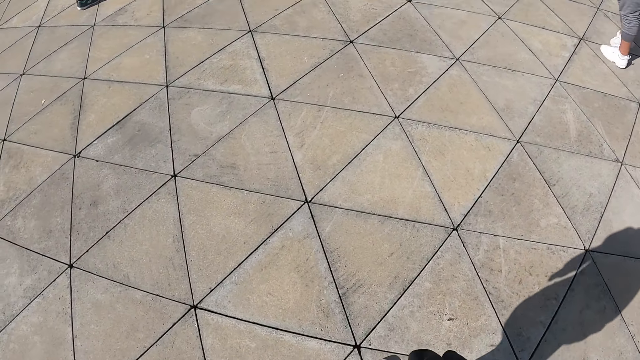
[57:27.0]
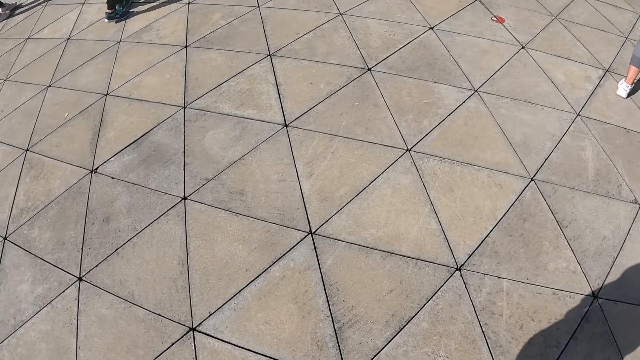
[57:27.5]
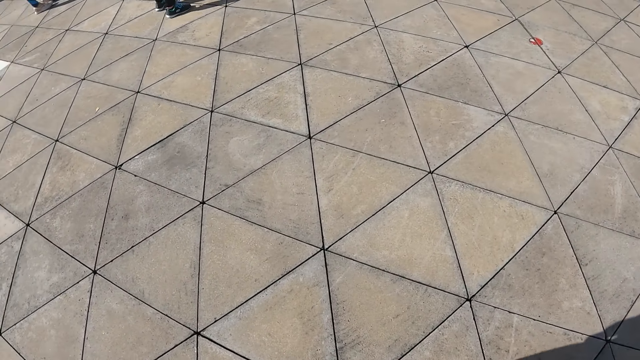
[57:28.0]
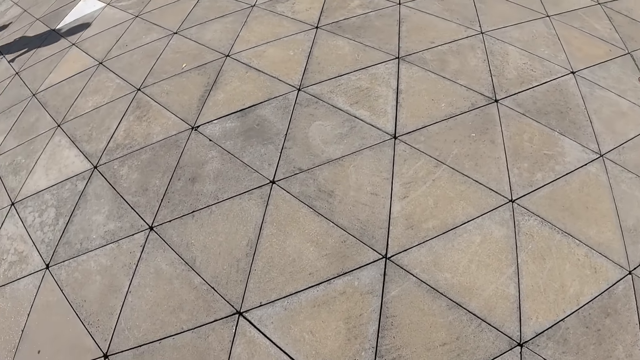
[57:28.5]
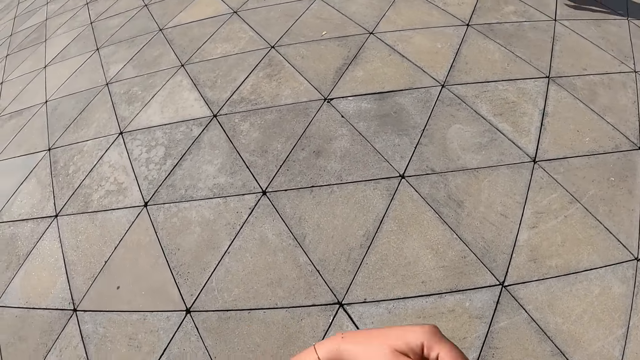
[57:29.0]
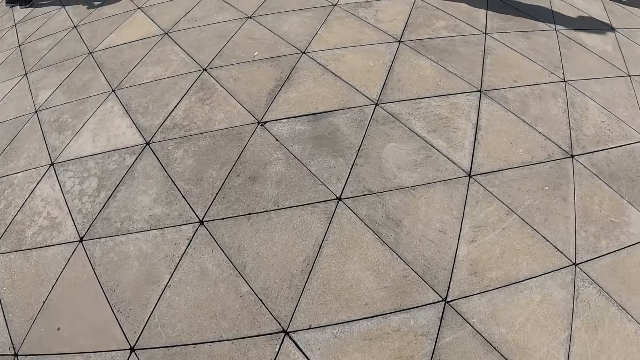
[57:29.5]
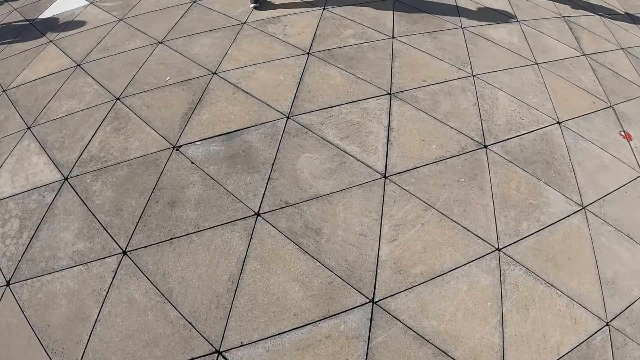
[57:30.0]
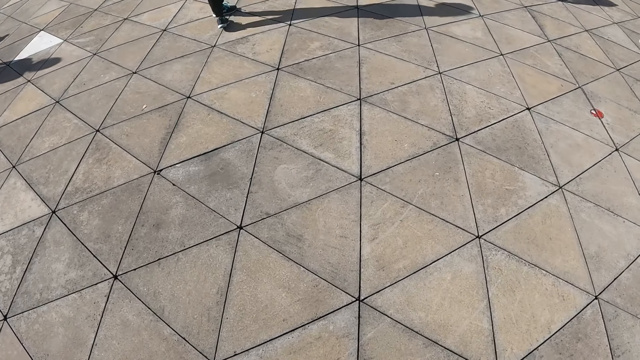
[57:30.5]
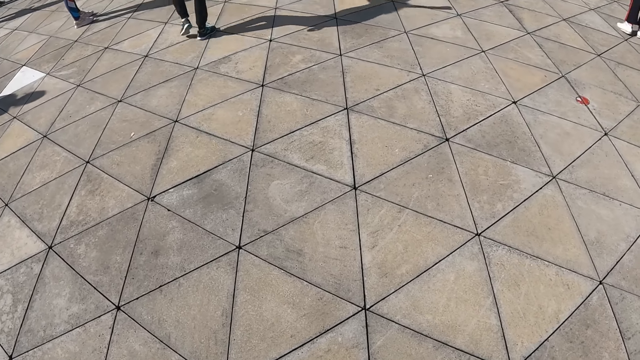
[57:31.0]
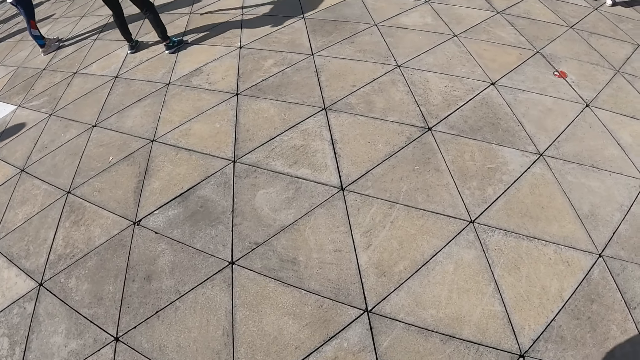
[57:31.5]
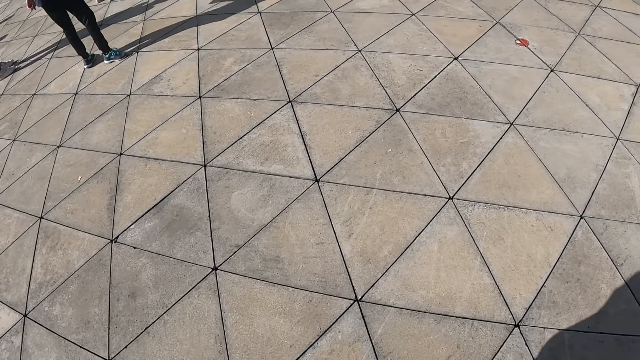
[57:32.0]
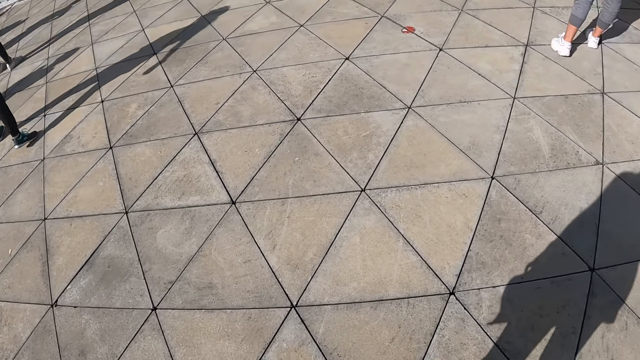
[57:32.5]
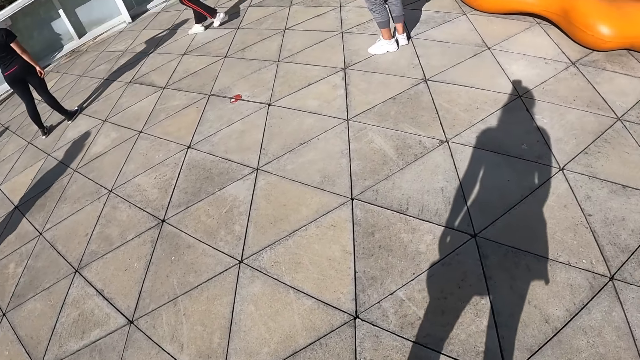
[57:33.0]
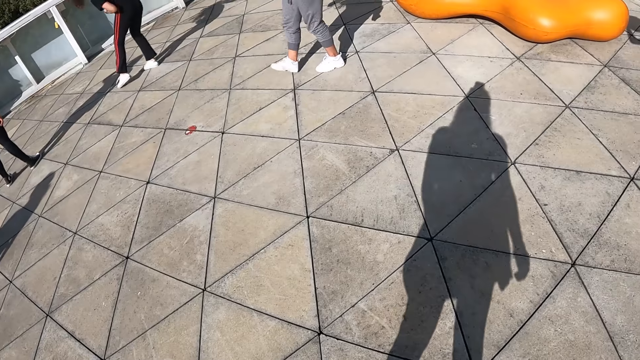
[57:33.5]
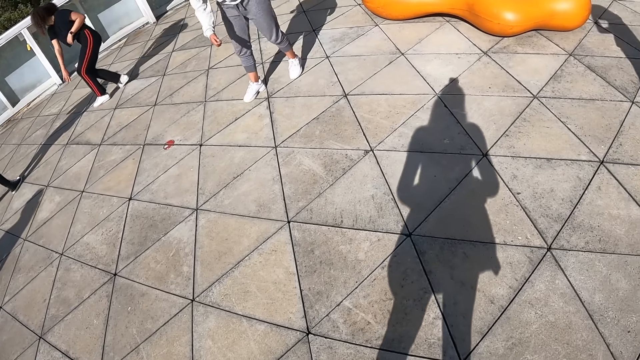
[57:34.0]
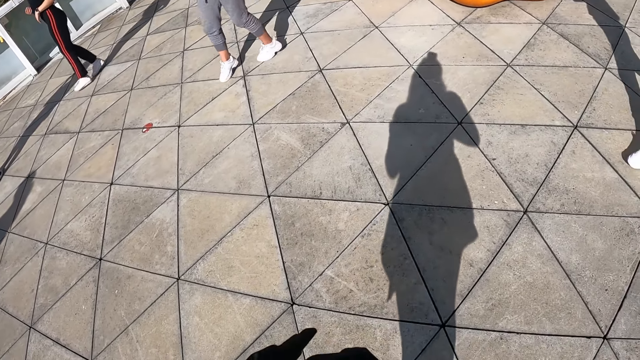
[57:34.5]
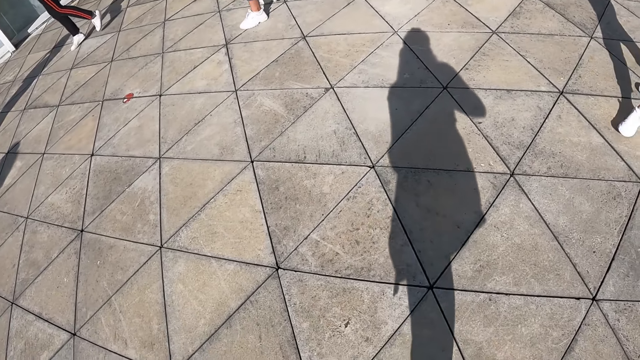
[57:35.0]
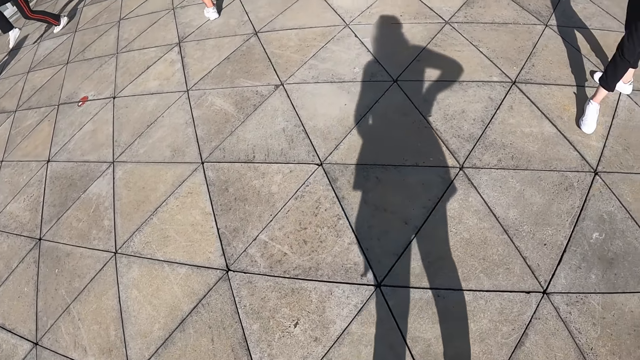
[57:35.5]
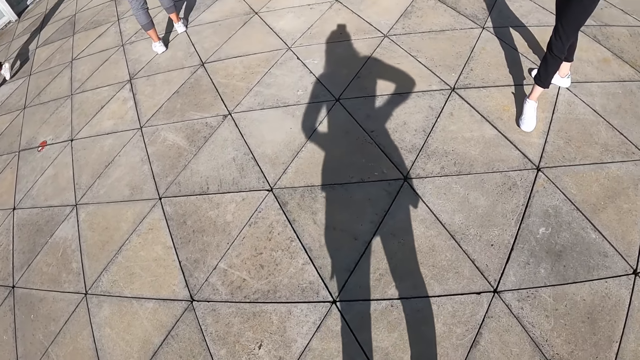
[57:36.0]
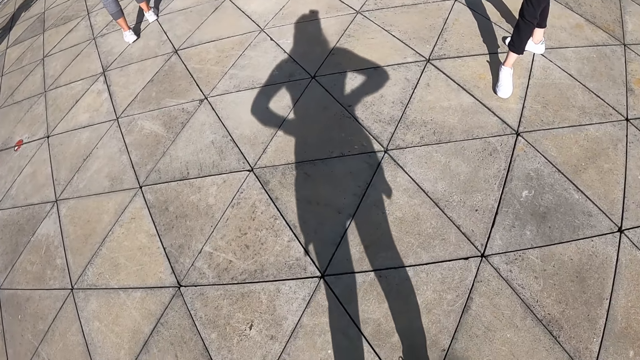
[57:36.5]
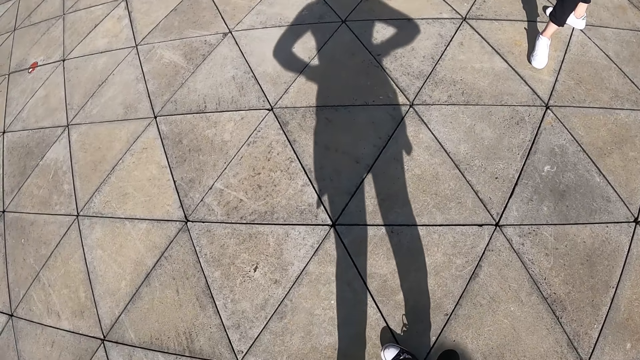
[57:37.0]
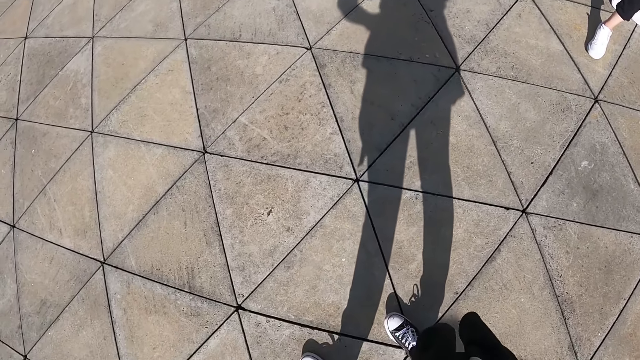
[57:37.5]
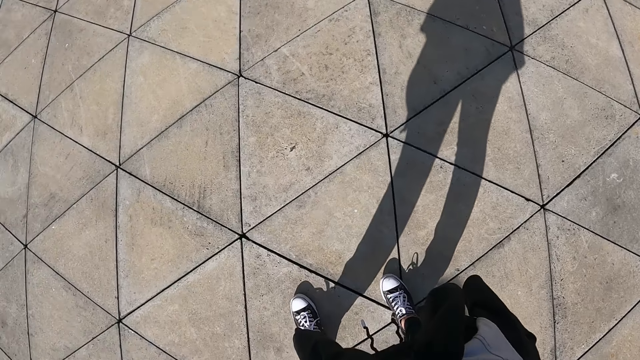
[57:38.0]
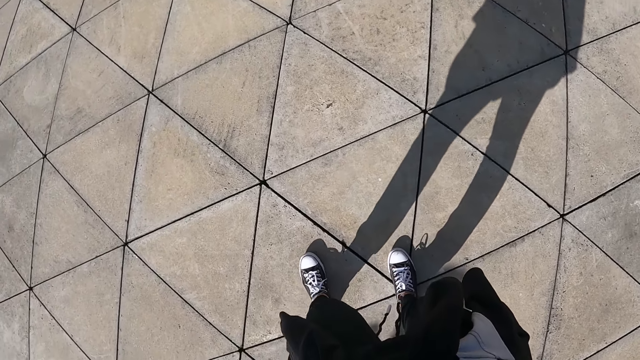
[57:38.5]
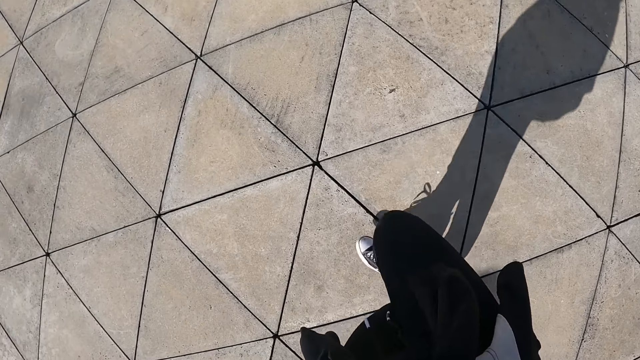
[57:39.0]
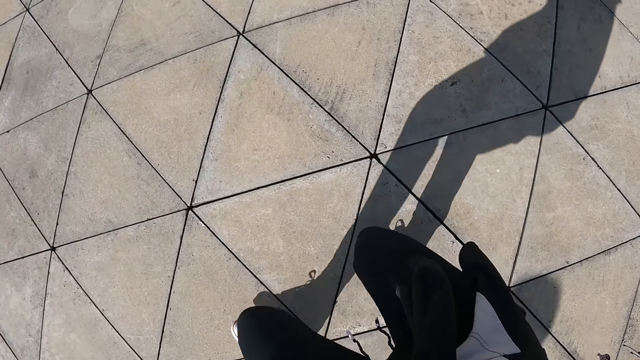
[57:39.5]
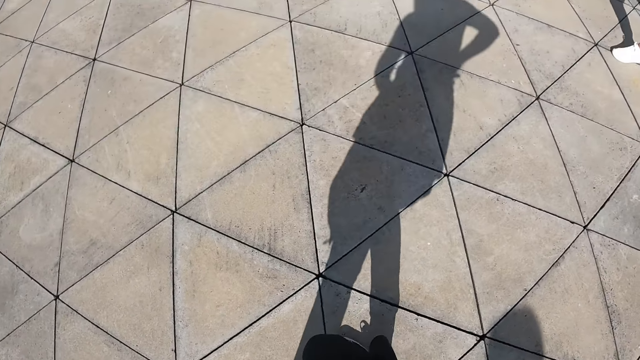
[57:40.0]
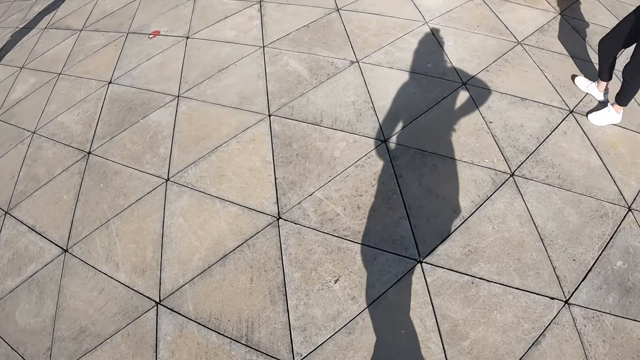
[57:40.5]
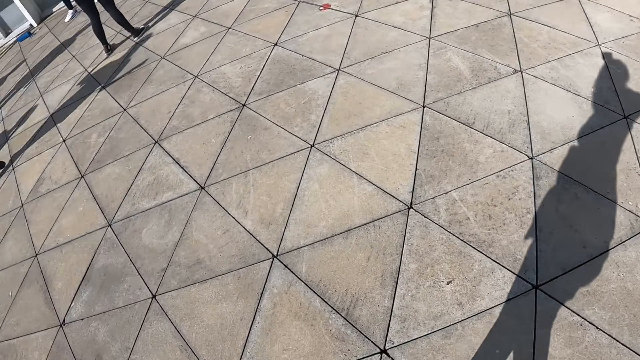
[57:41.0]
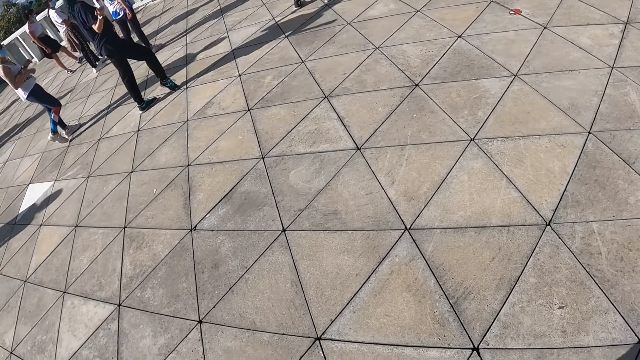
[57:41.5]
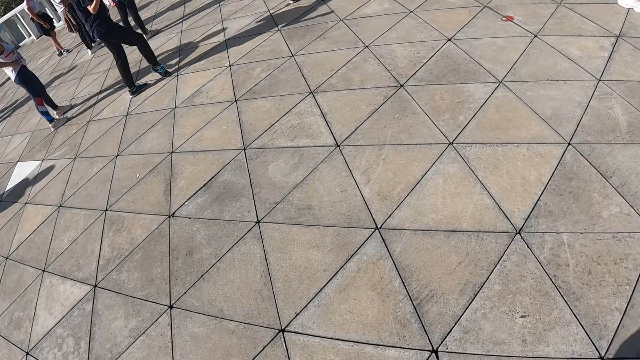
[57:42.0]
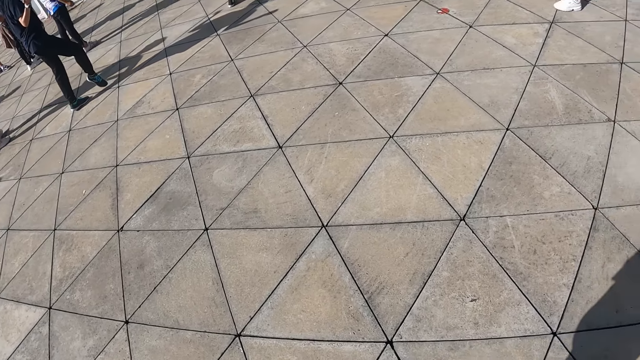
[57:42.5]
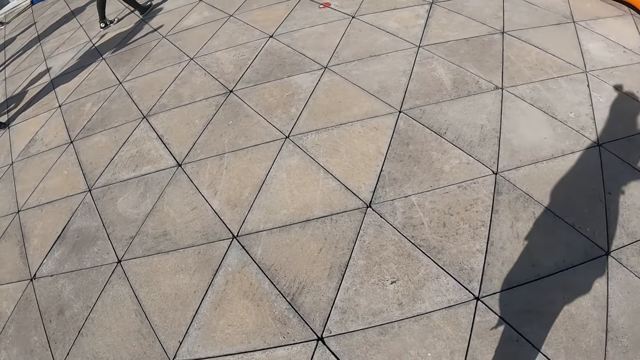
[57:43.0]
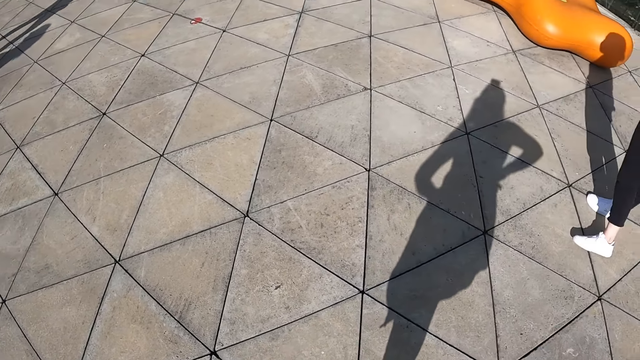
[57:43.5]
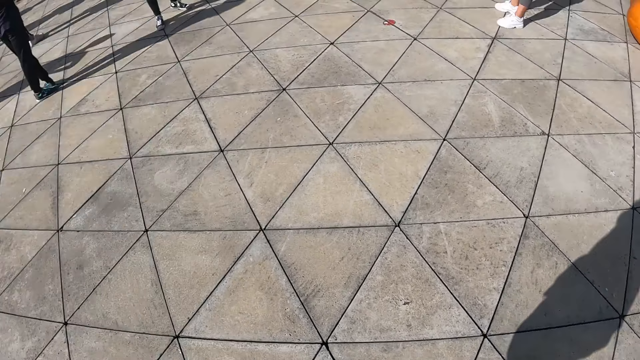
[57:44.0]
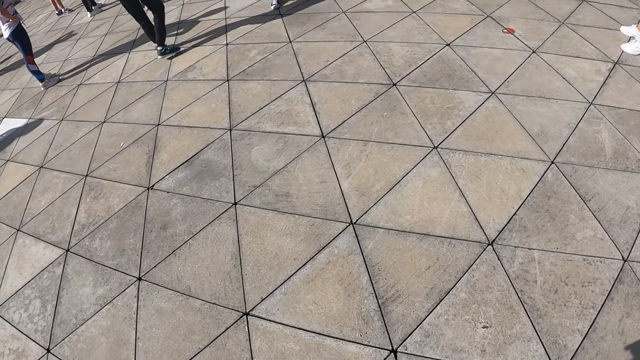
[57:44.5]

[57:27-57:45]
The camera wearer looks around. They make dance moves.

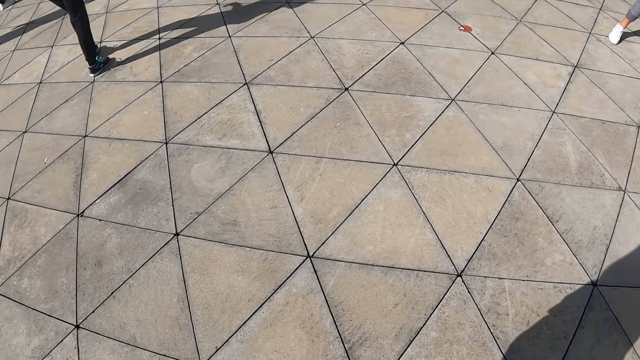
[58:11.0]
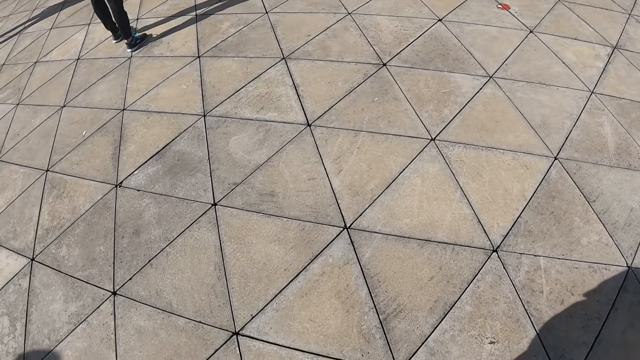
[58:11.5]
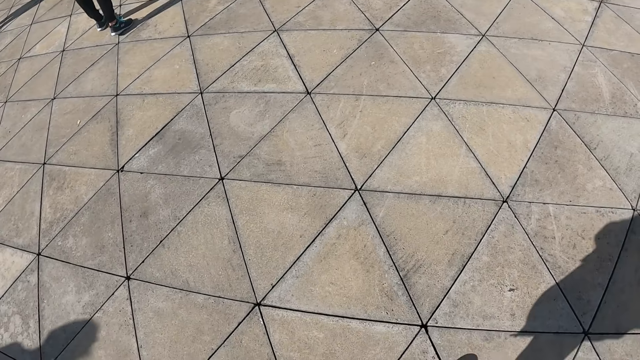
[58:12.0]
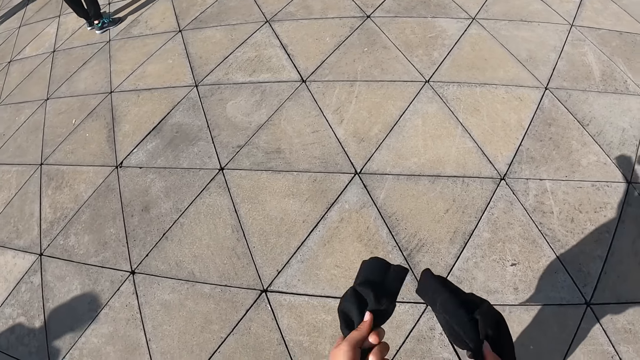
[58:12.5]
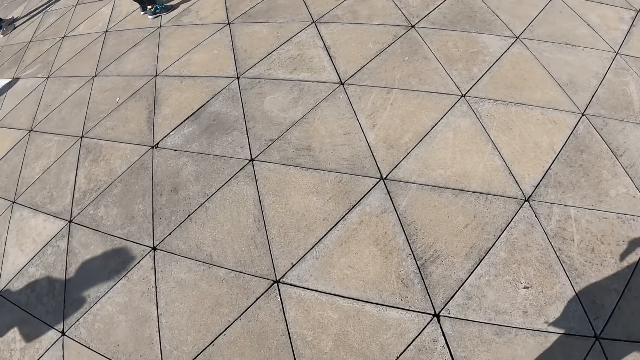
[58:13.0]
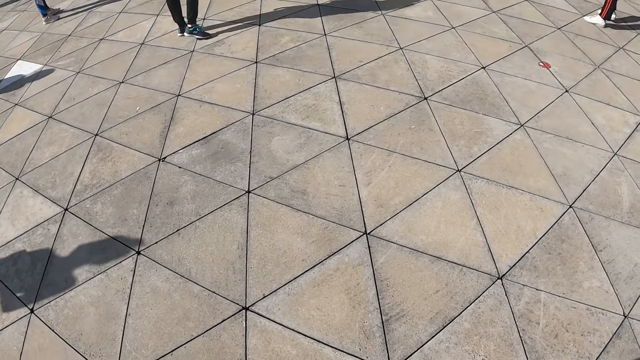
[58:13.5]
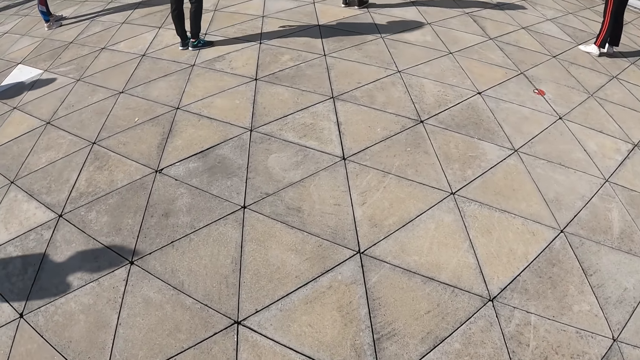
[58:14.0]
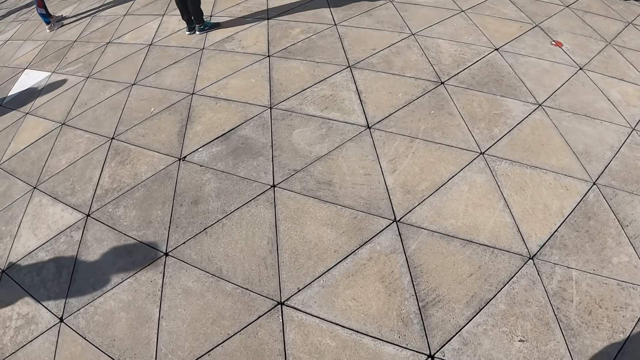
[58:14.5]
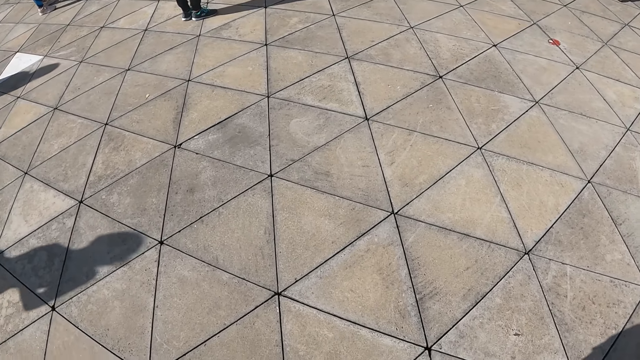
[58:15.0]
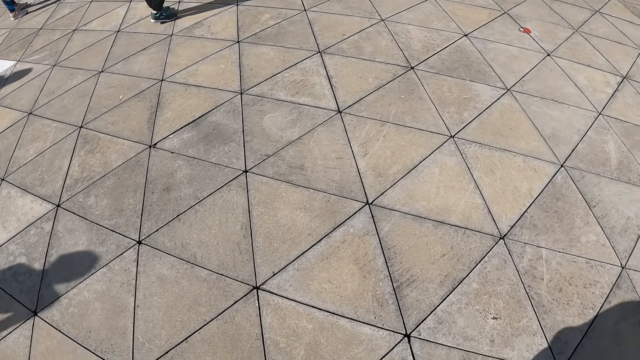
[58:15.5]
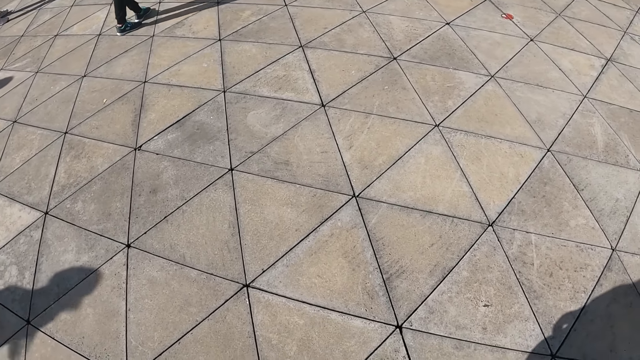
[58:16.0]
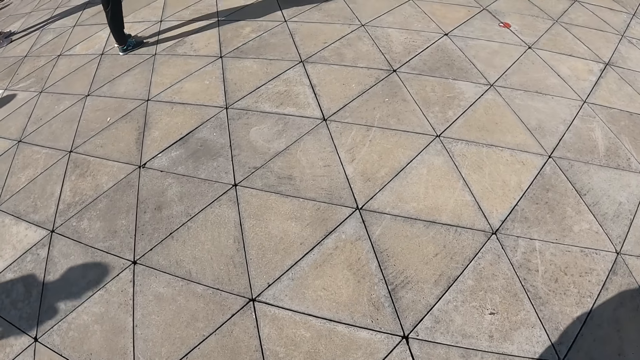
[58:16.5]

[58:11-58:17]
The camera wearer tightens the sweater around her waist with both hands.
